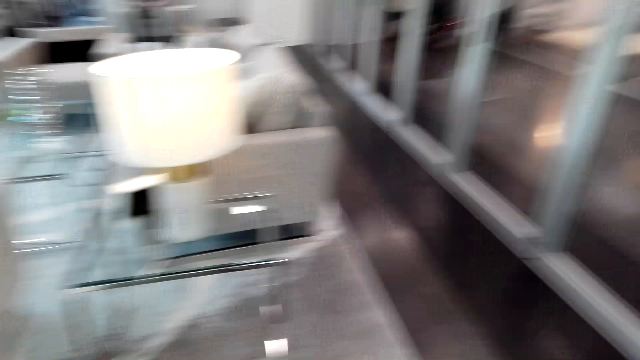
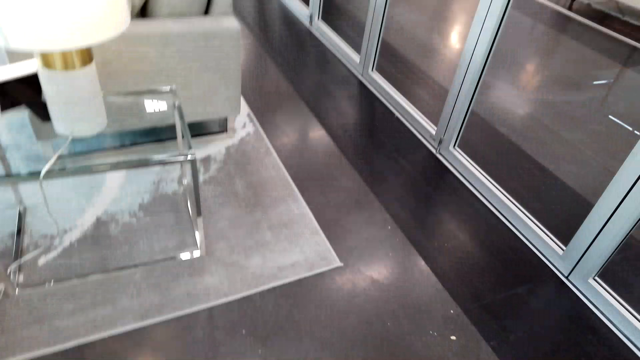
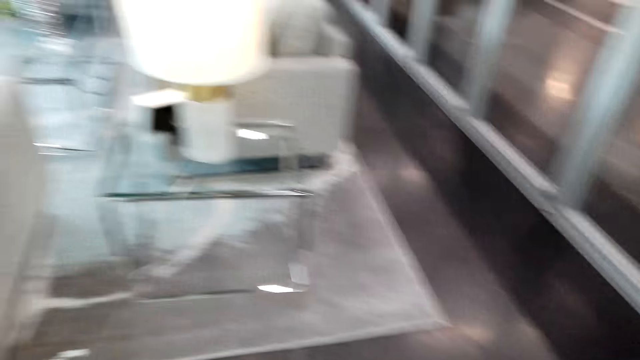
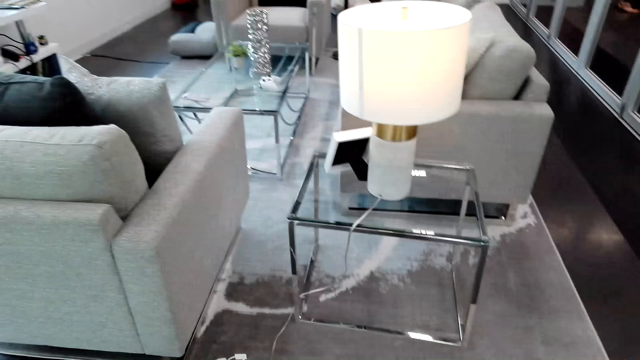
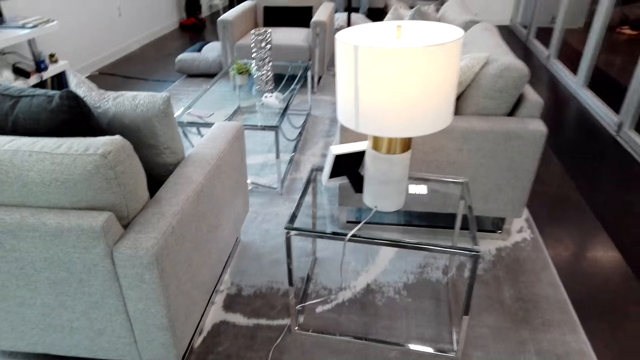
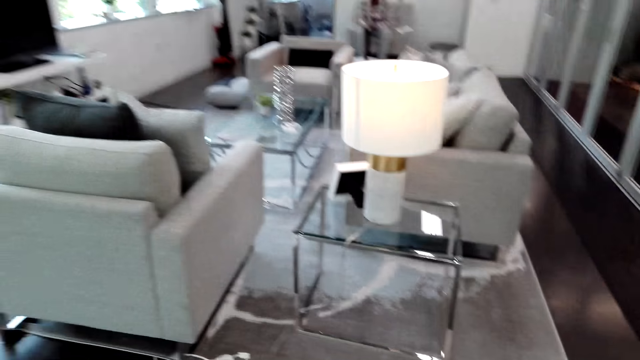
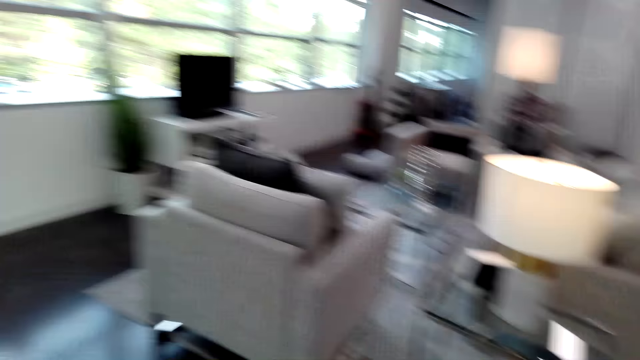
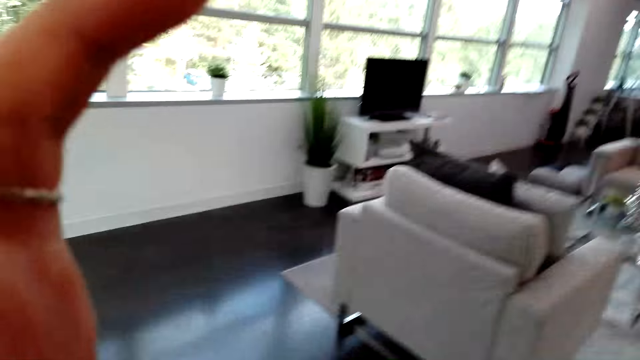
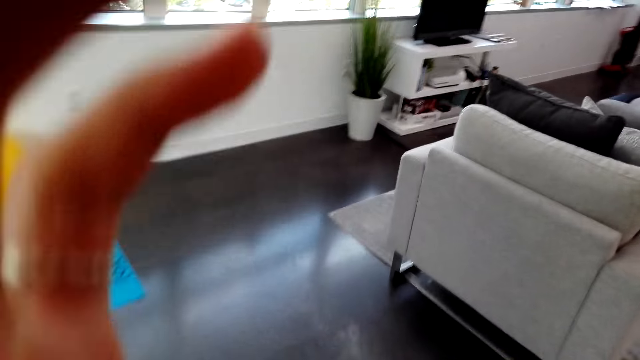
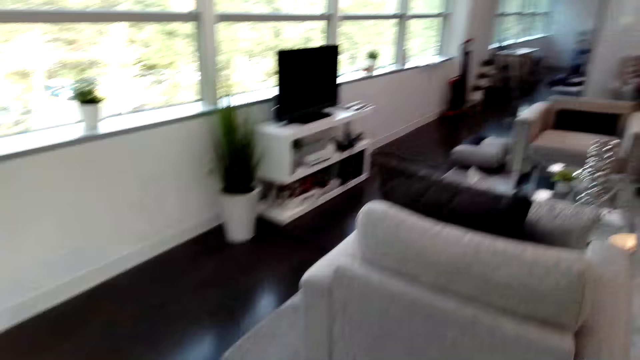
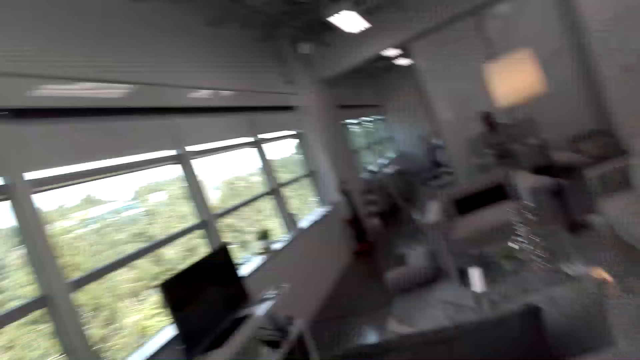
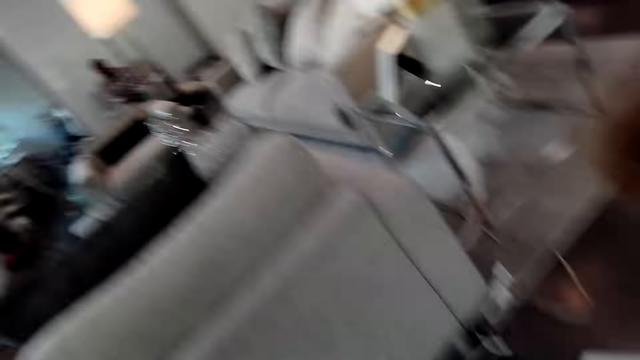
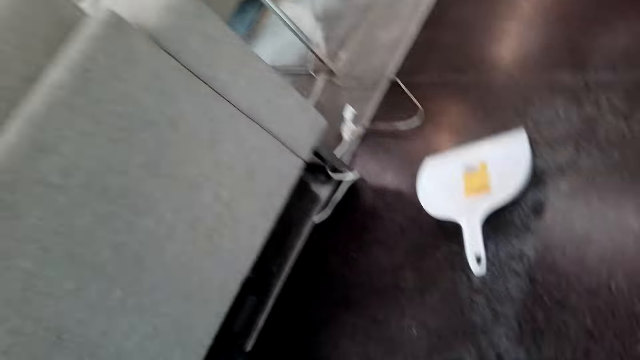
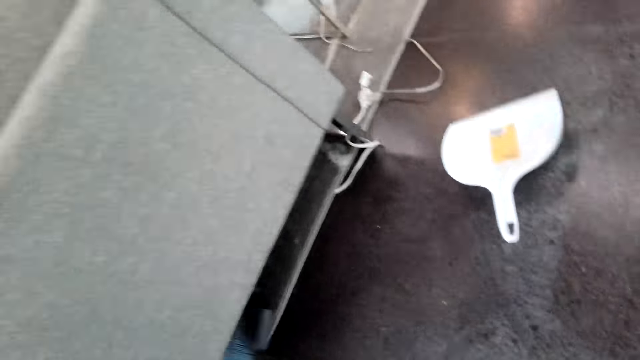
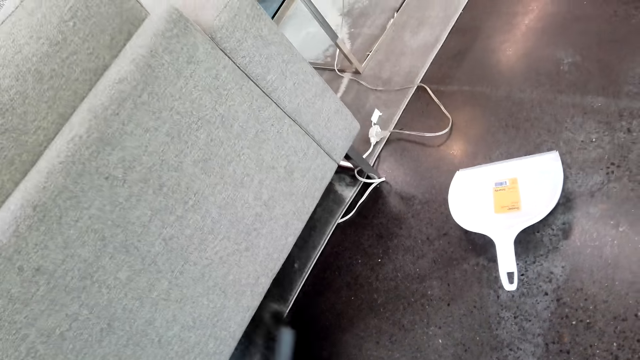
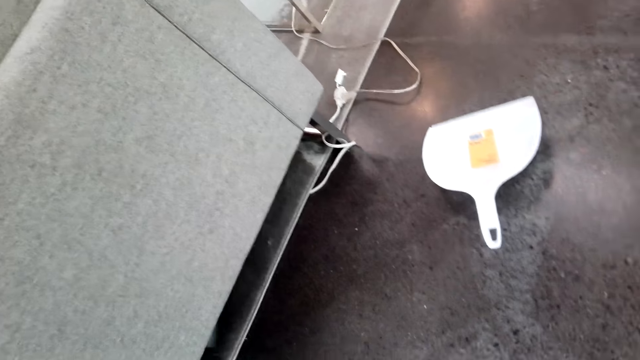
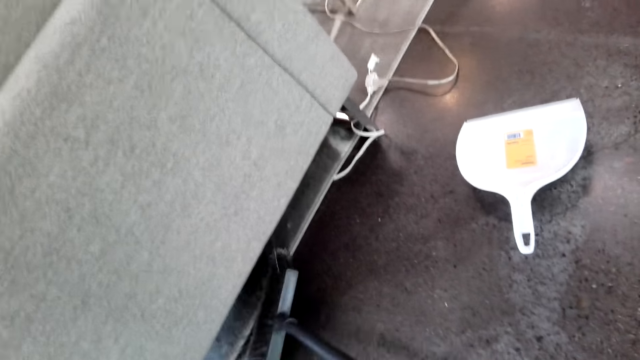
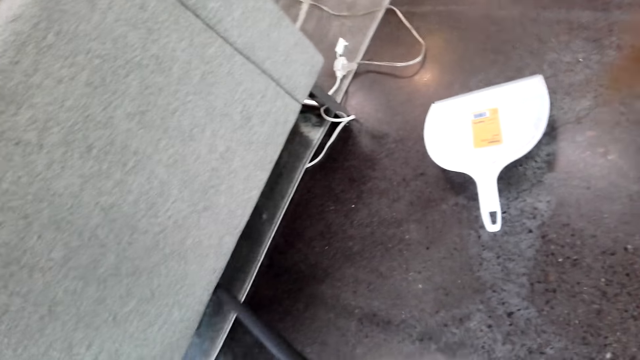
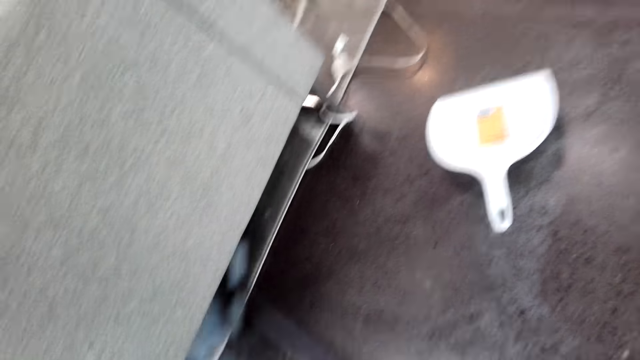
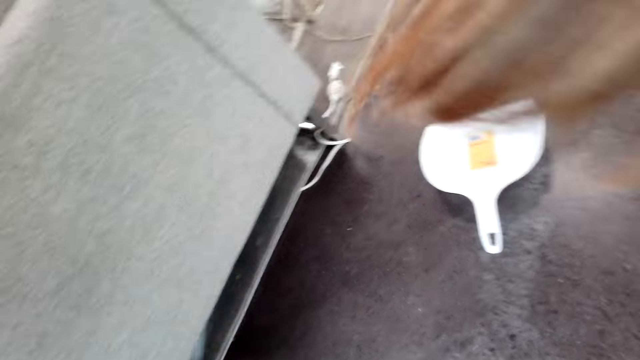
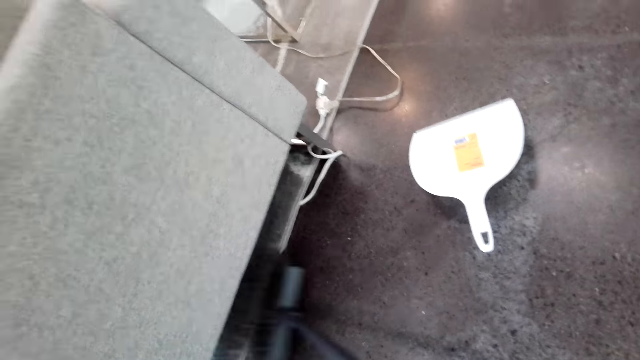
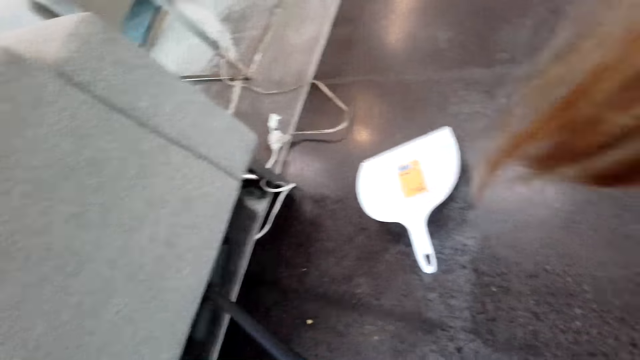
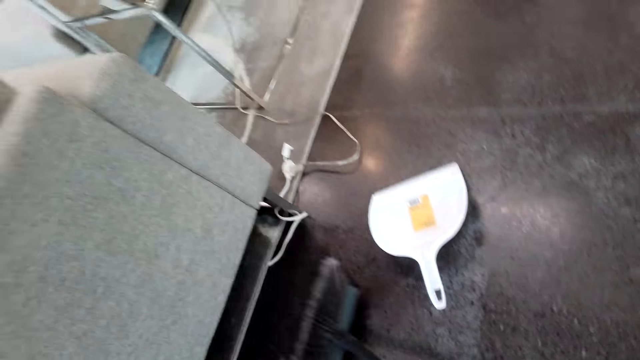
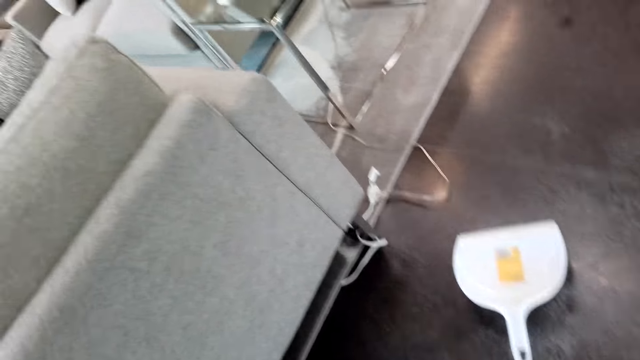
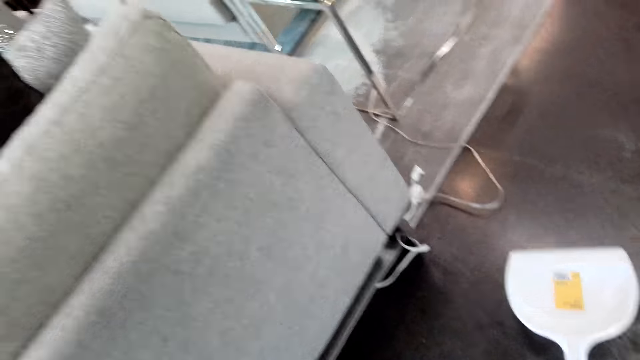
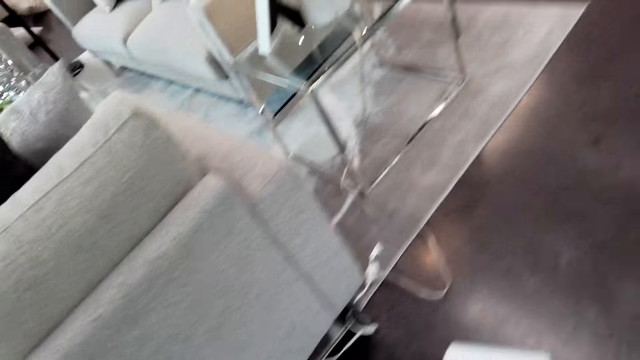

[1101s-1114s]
The camera wearer converses with a man. They touch something. They walk around the house. They sweep the floor. They converse with the man. They converse with the man again.

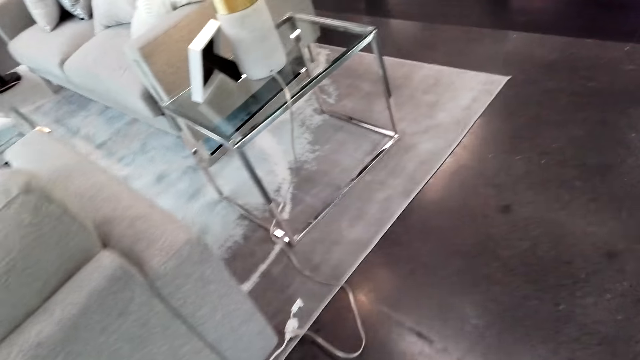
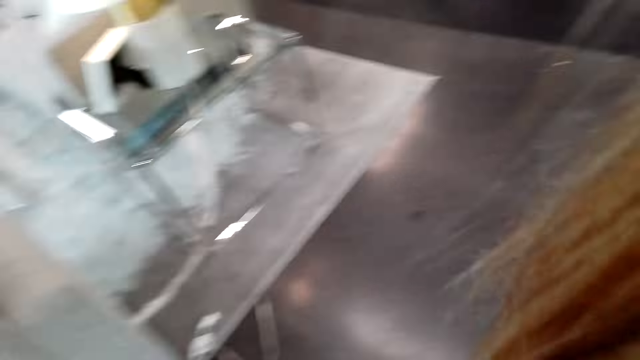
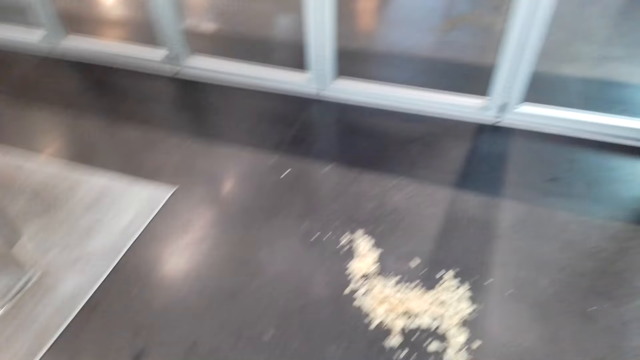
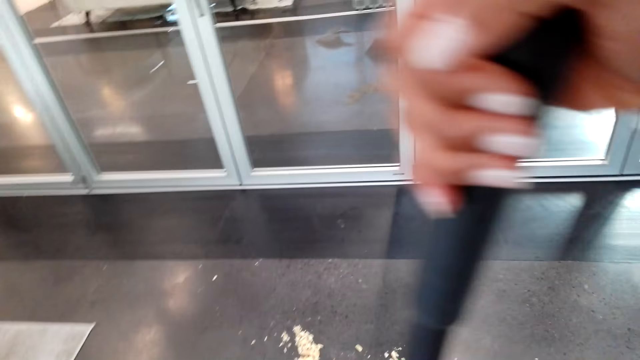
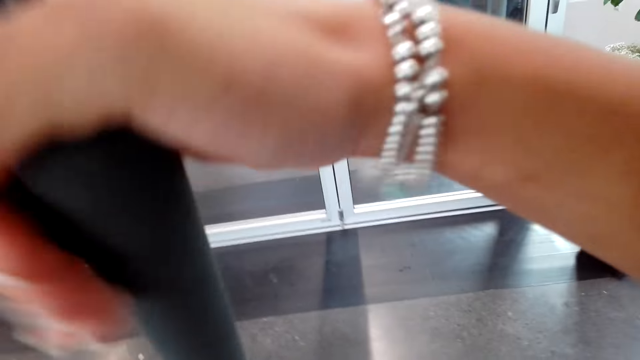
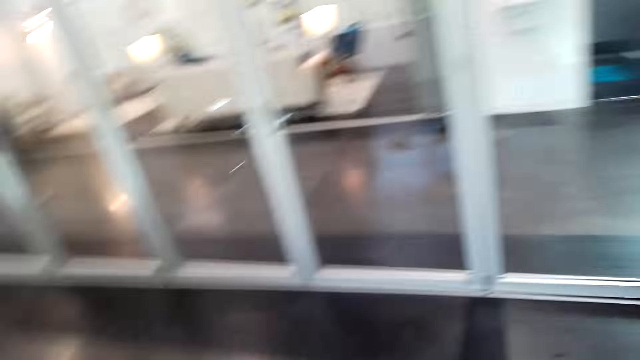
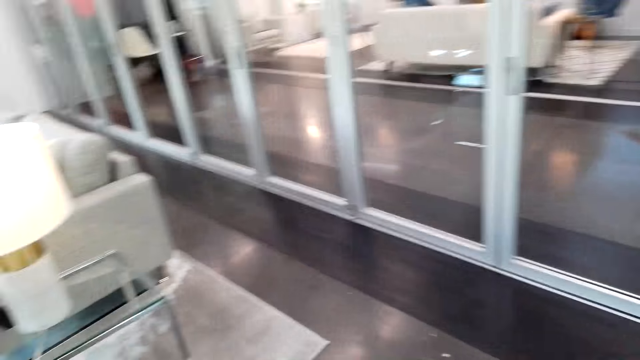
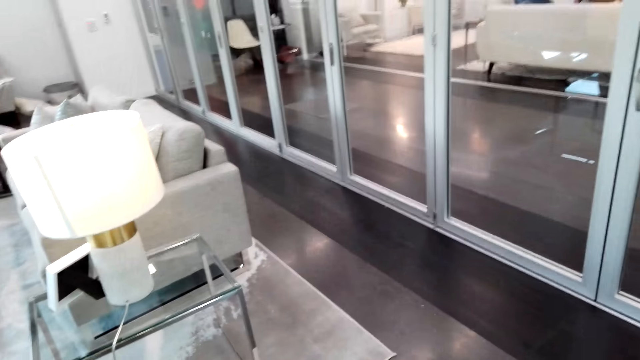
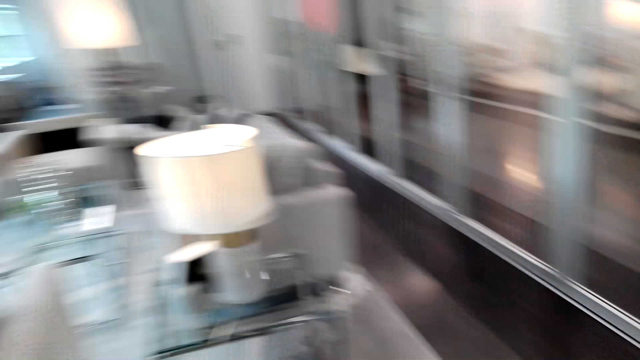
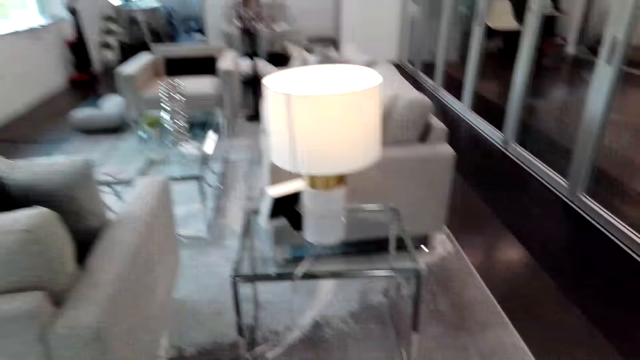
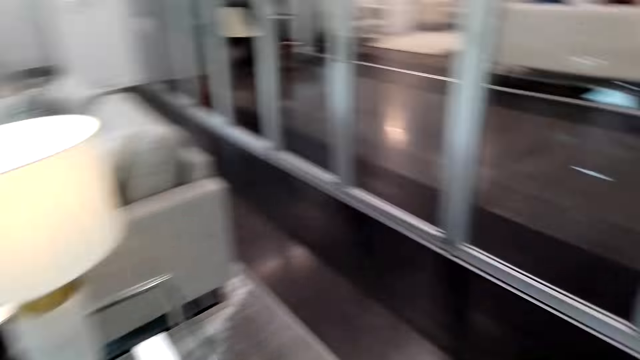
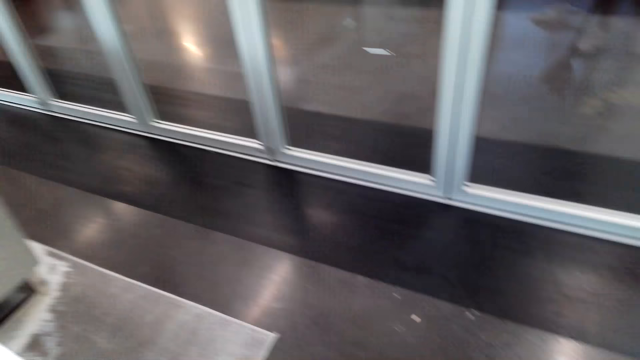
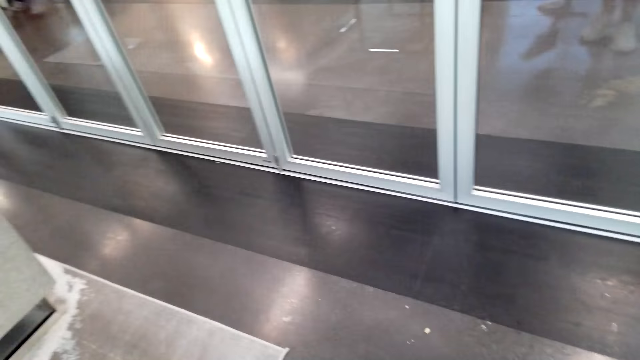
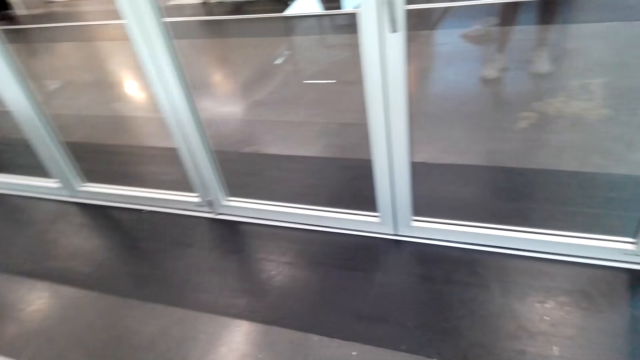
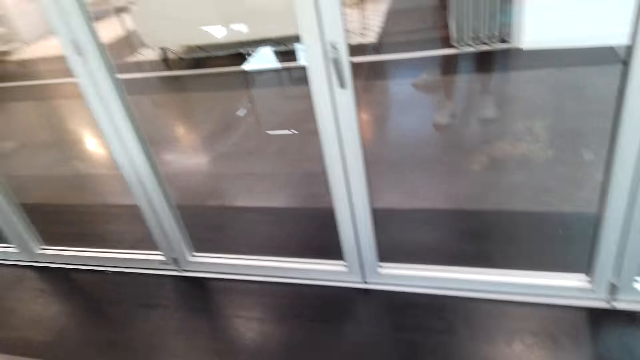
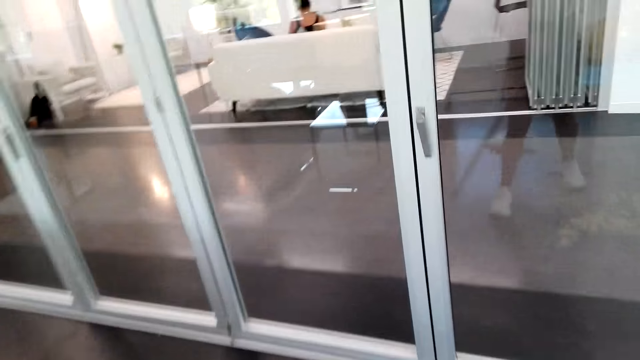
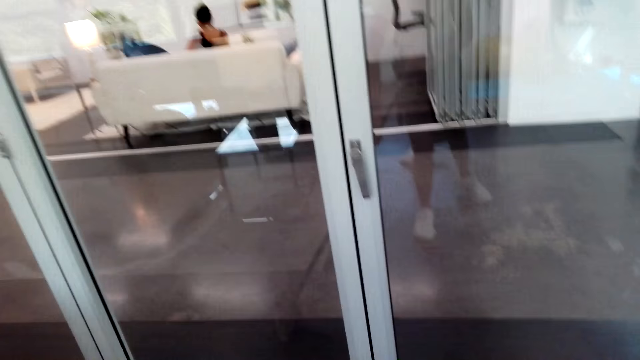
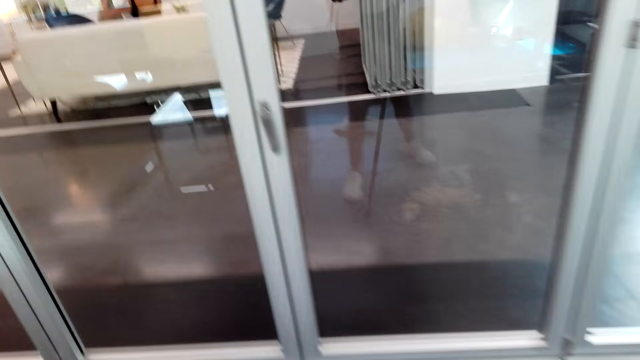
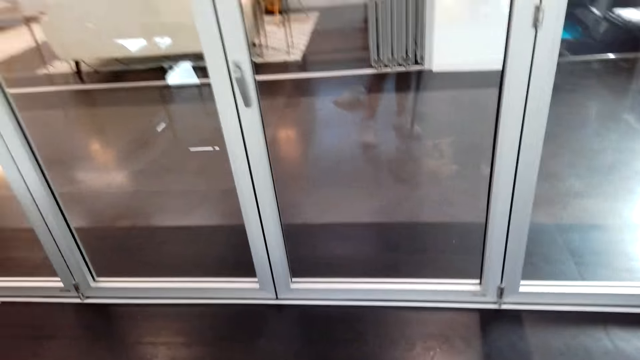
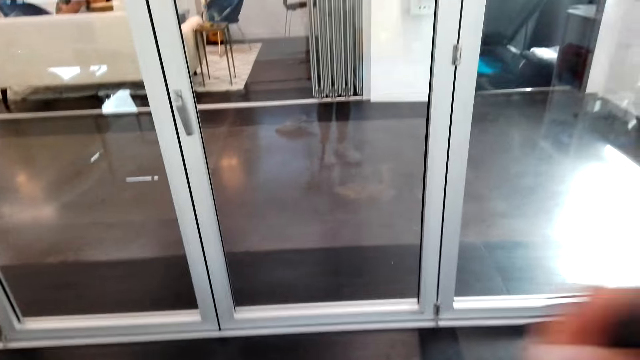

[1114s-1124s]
The camera wearer converses with a man. They walk around the shop. They converse with the man. They sweep the floor.
